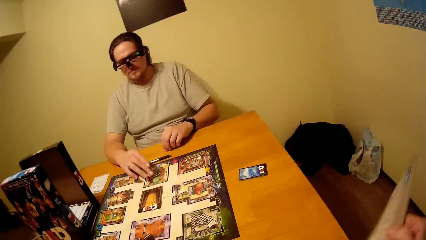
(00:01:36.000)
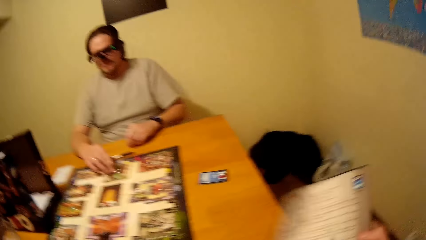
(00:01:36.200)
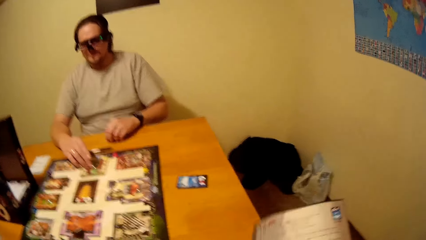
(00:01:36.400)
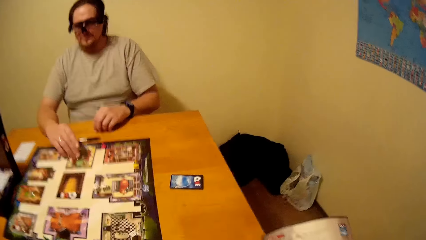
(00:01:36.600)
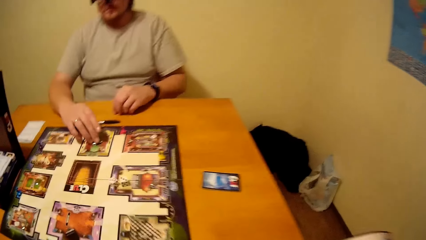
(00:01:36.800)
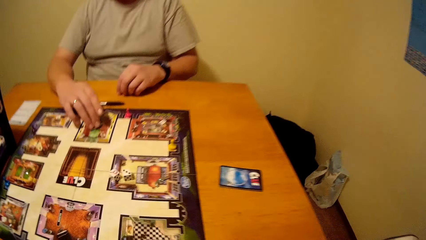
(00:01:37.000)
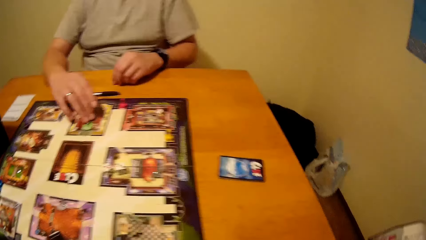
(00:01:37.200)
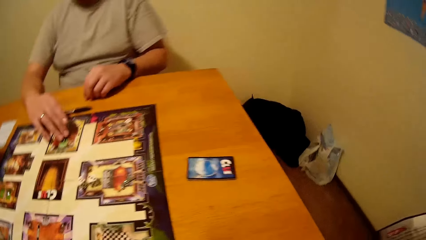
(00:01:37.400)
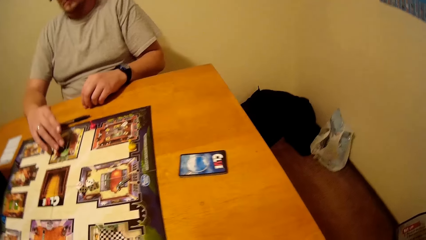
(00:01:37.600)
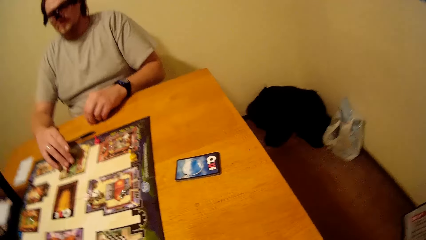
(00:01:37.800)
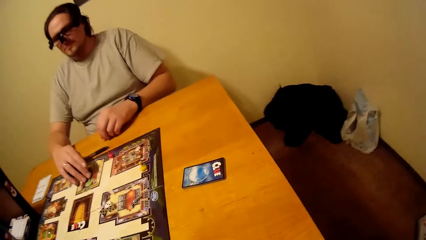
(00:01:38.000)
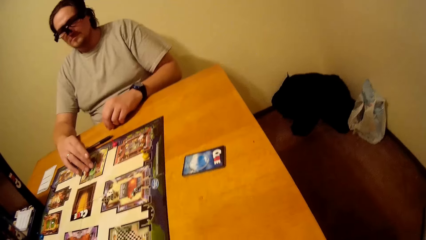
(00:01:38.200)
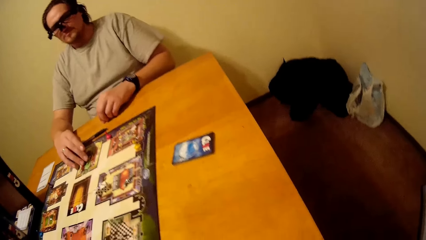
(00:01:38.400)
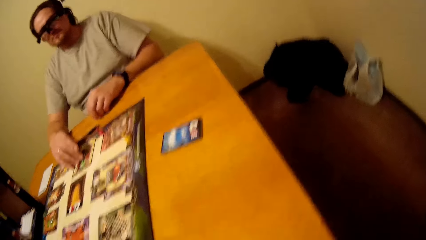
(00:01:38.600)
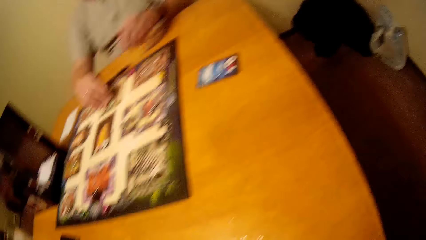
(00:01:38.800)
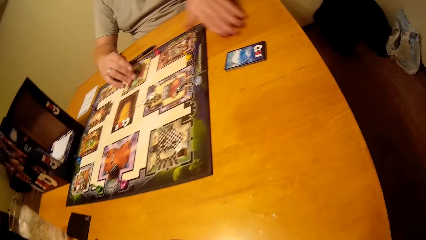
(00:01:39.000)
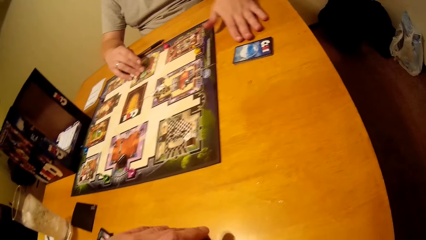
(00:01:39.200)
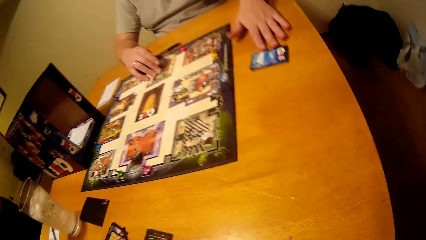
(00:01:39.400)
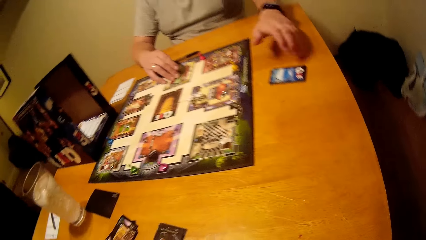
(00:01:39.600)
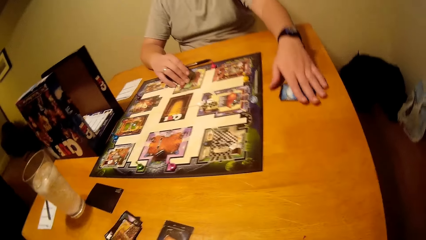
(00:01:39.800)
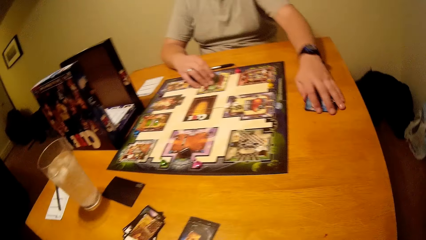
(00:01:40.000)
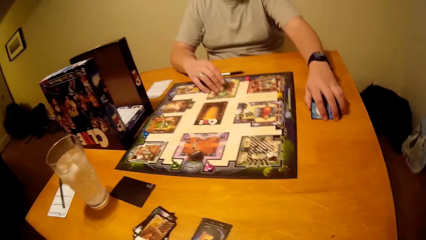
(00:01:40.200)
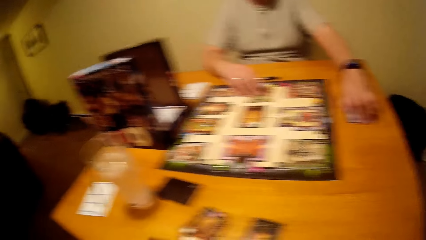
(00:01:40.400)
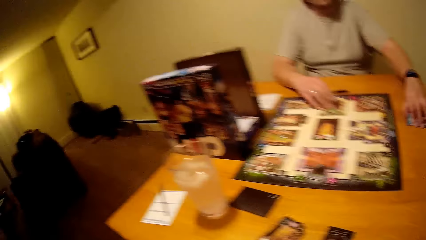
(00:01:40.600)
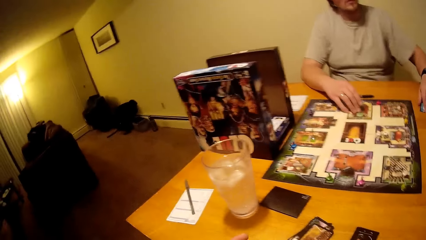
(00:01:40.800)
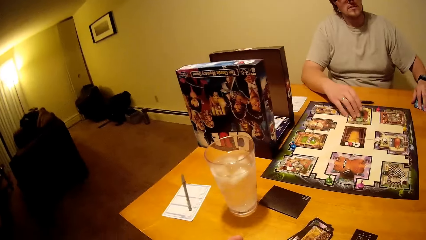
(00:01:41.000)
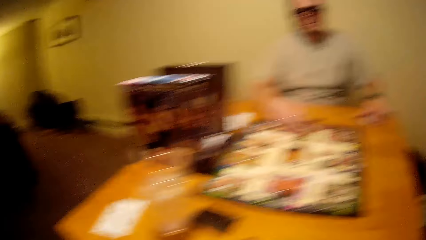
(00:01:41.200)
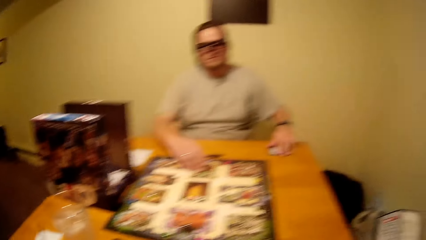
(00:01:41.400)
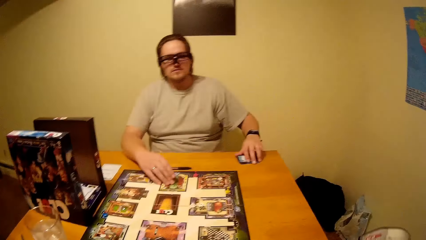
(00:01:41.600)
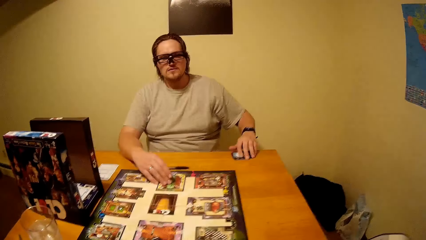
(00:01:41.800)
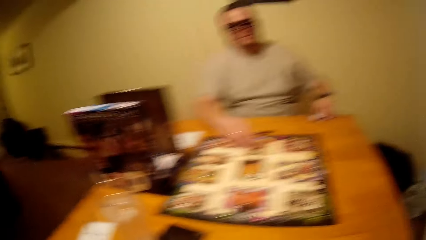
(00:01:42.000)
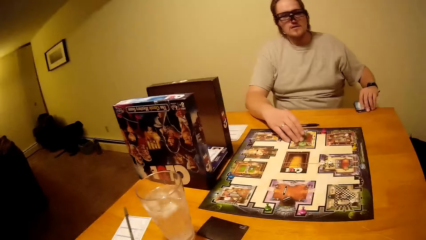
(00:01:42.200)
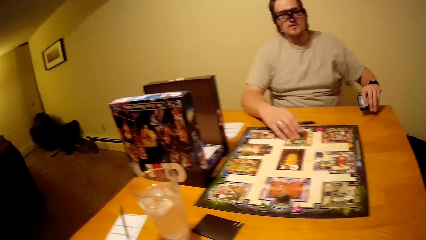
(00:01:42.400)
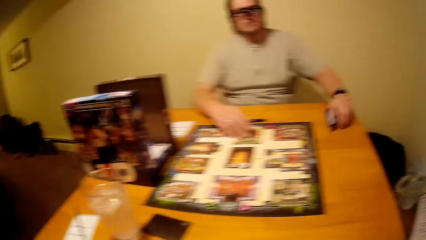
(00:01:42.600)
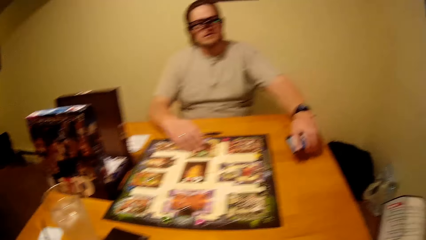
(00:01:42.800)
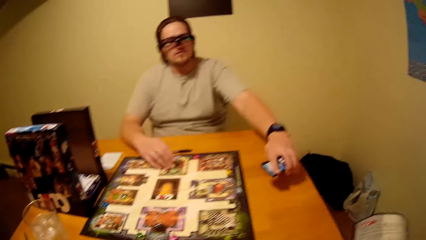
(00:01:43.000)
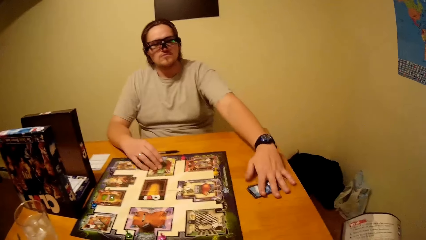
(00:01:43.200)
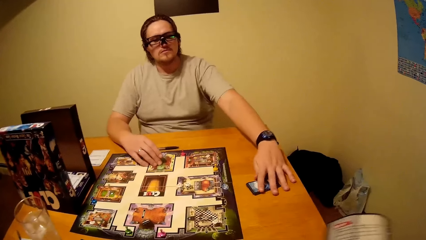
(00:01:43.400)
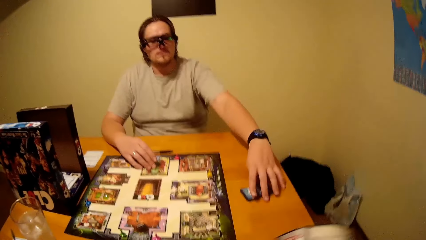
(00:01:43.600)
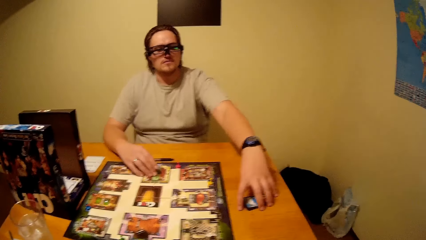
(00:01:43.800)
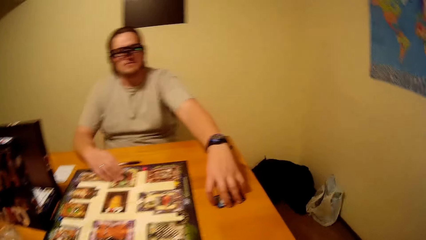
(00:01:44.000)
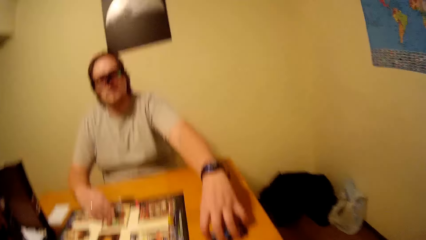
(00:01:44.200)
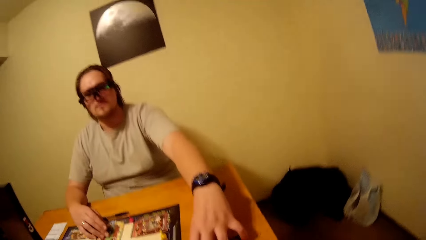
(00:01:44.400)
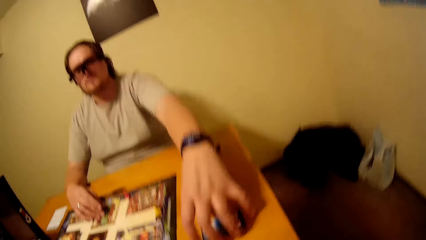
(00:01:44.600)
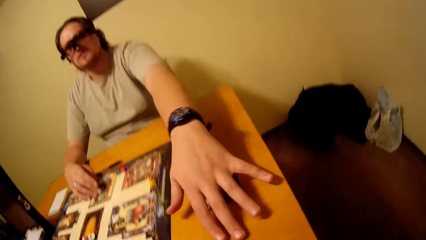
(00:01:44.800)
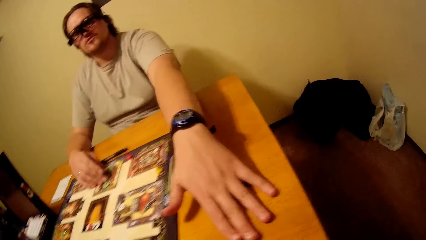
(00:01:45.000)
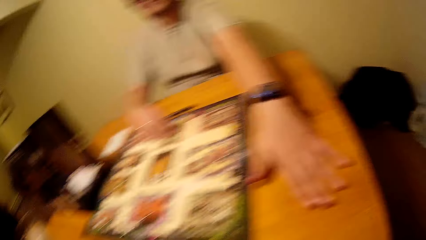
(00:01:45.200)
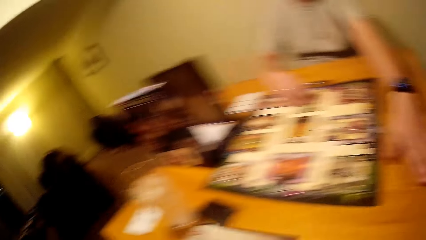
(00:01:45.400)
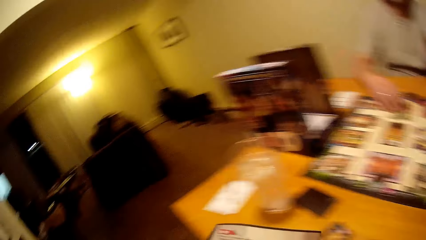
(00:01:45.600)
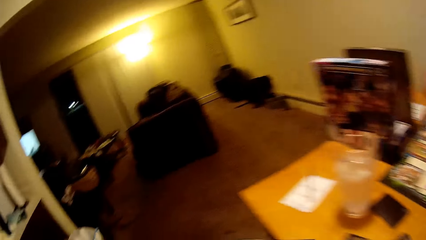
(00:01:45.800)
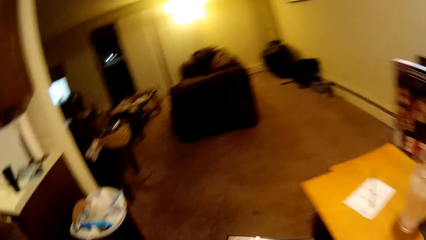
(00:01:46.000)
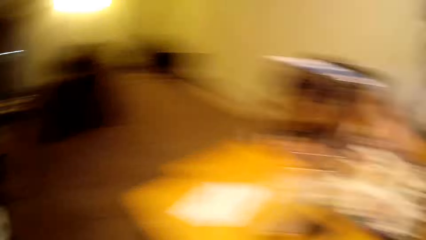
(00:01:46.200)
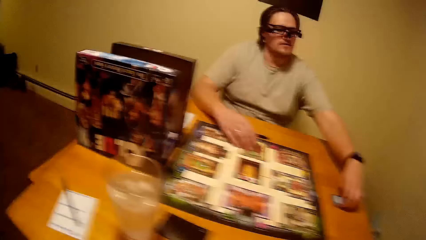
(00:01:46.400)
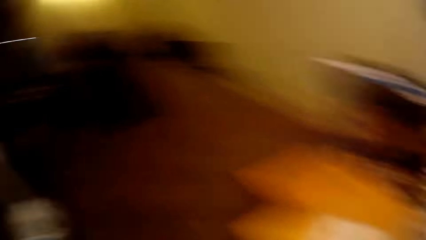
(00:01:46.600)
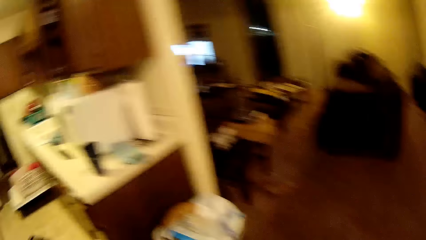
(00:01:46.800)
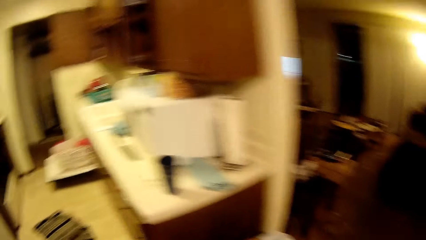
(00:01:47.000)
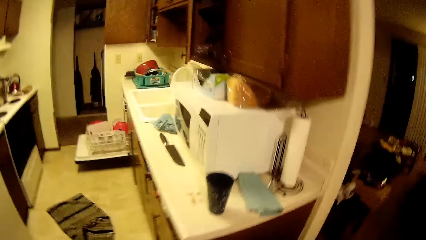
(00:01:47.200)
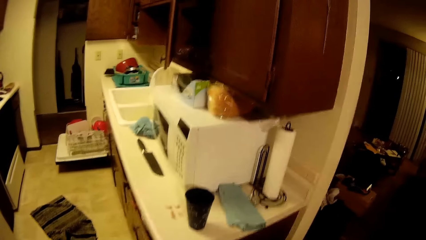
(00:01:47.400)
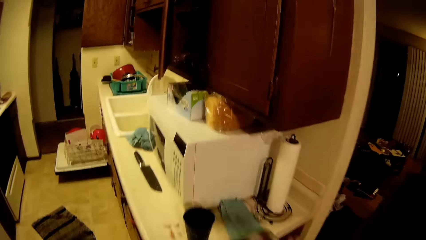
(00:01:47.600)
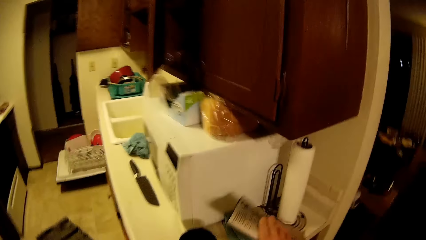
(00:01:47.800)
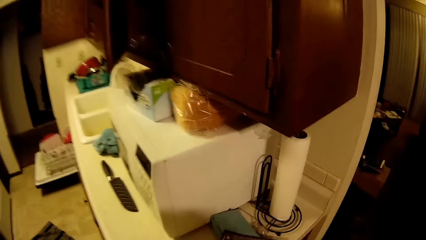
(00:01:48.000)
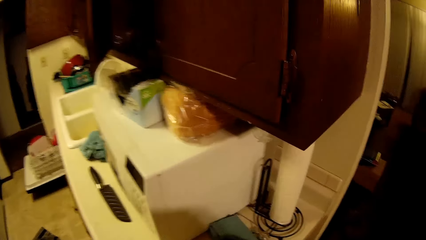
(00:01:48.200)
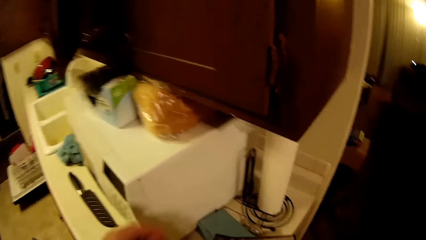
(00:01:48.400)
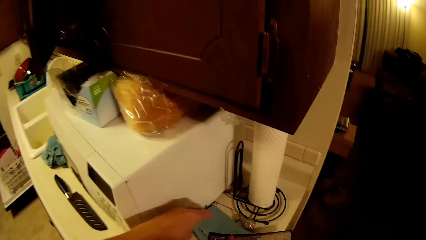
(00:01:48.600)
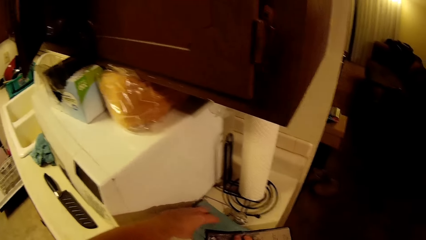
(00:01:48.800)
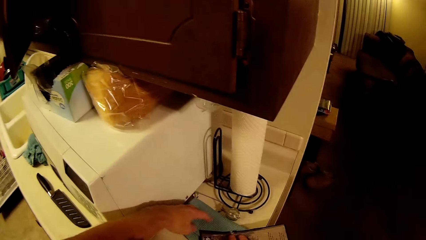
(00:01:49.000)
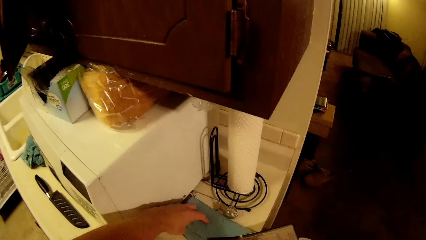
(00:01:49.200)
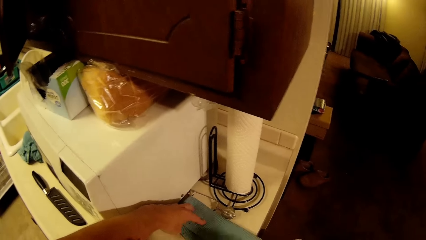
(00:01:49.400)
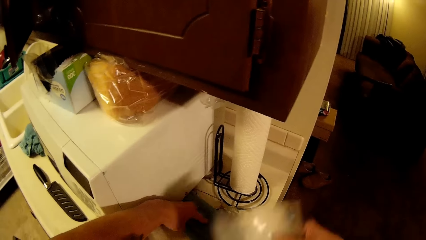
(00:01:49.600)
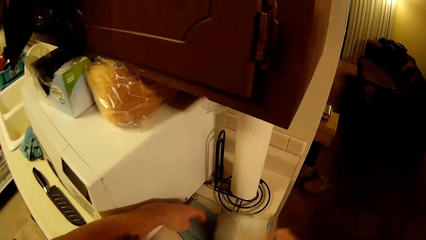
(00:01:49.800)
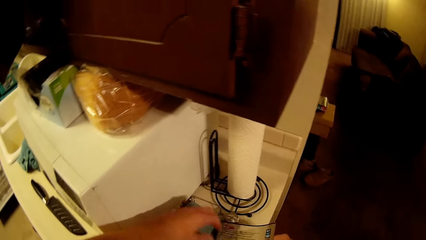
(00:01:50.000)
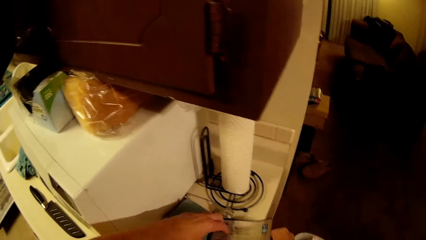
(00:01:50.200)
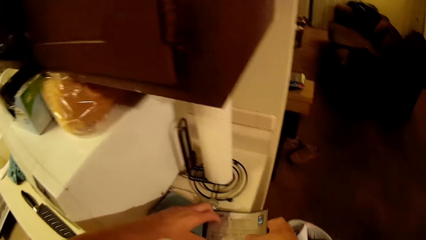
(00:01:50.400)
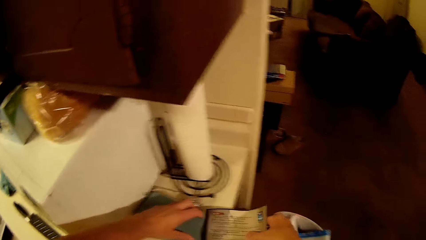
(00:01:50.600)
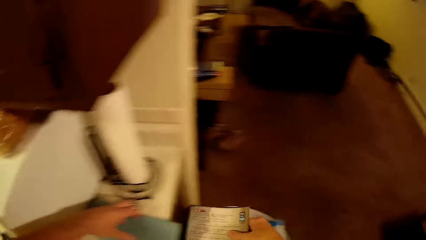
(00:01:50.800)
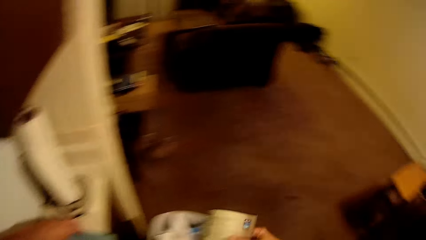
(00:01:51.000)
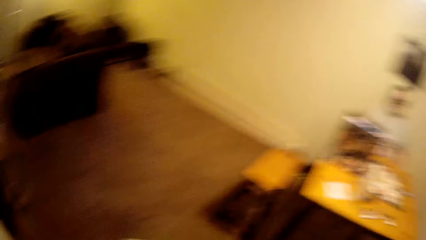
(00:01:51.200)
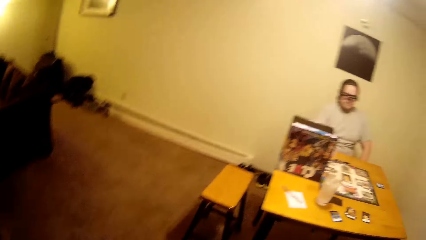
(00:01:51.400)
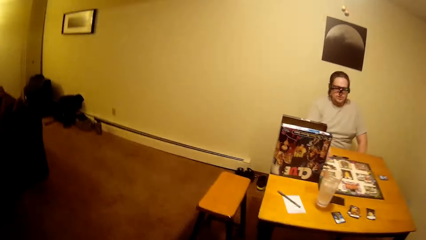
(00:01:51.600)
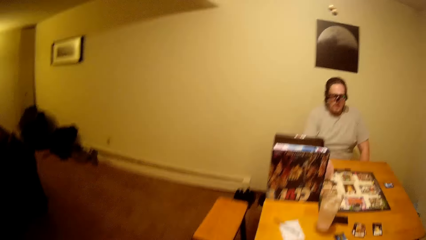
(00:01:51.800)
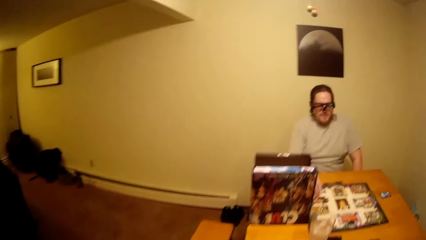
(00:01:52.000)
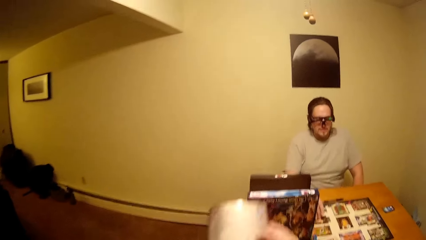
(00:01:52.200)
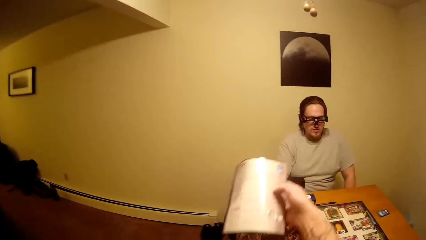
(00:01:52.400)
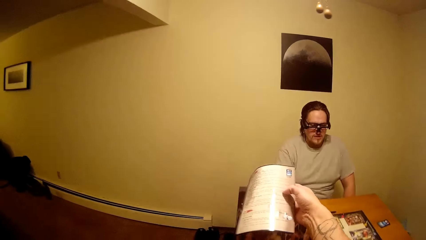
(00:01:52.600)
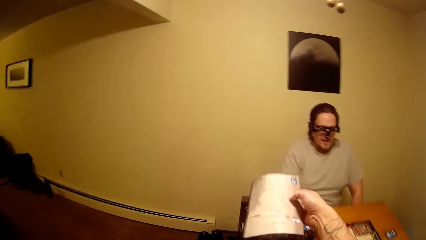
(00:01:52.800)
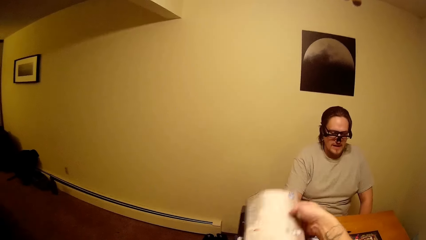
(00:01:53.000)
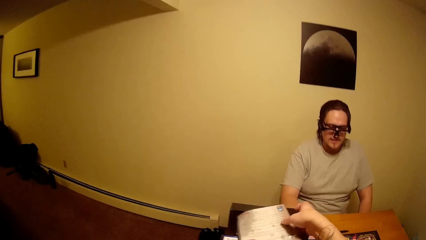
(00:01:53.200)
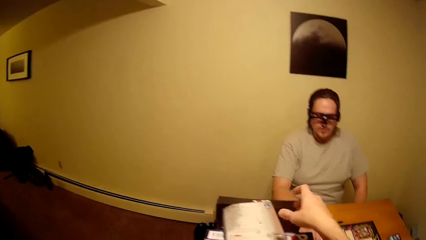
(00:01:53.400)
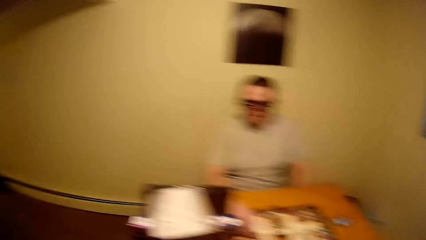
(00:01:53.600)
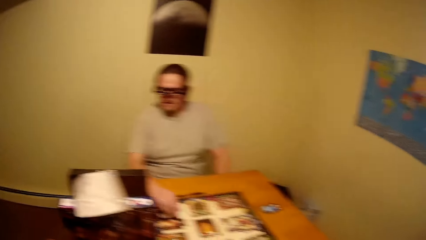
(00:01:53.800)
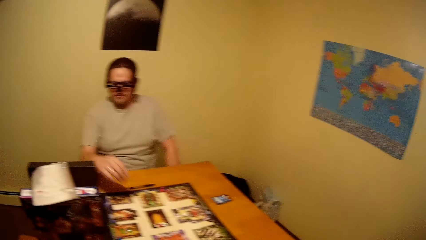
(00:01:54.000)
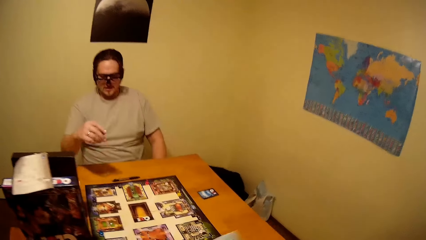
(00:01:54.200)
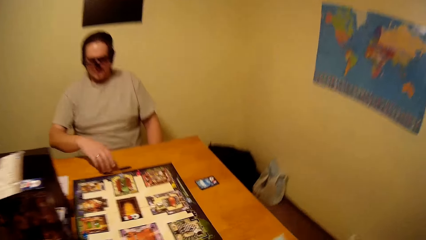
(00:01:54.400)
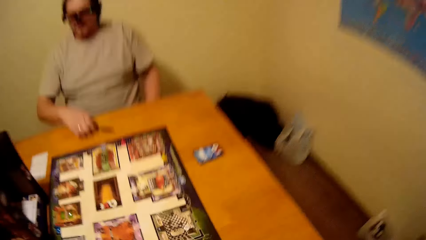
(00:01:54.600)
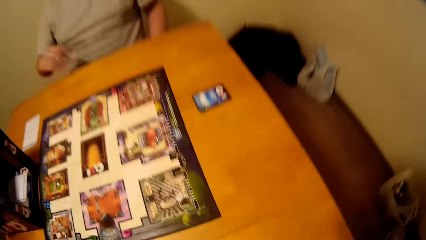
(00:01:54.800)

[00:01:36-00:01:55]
The camera wearer picks a card from the table. They stand up. They wipe the paper on the rag. They are looking on the paper next to the microwave. They put the paper on the box.
